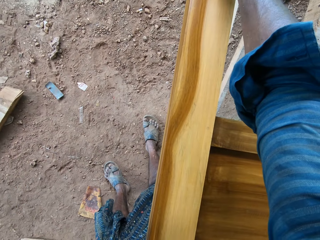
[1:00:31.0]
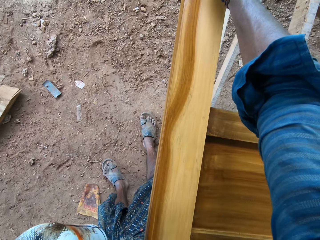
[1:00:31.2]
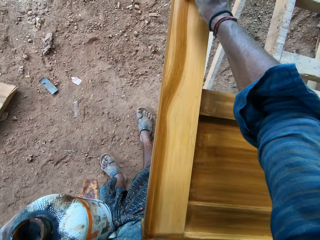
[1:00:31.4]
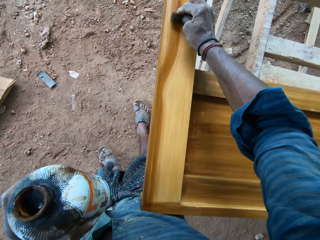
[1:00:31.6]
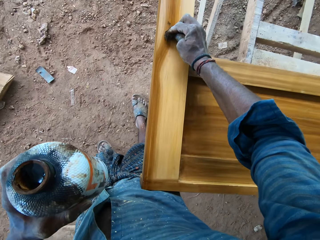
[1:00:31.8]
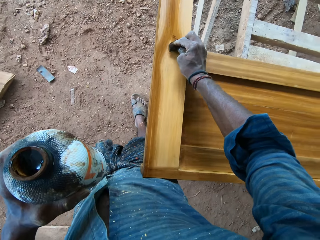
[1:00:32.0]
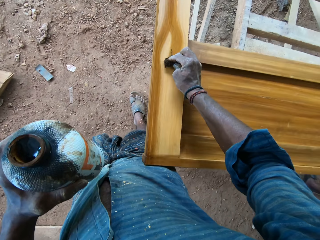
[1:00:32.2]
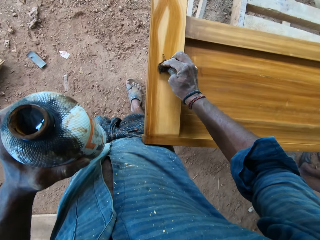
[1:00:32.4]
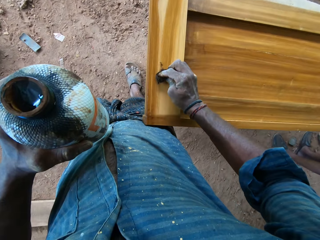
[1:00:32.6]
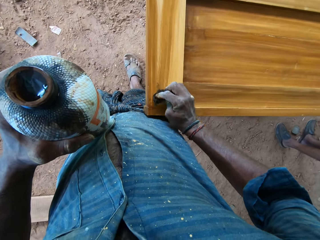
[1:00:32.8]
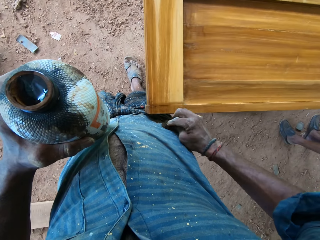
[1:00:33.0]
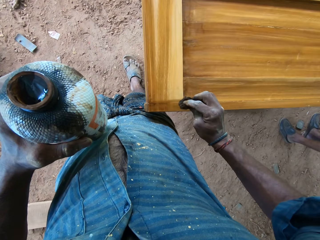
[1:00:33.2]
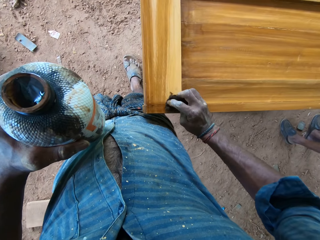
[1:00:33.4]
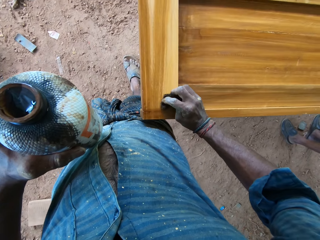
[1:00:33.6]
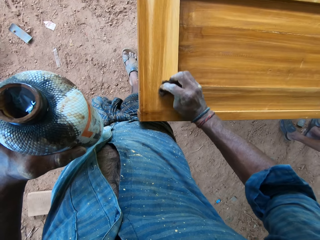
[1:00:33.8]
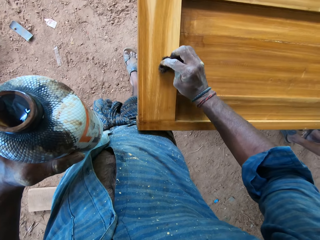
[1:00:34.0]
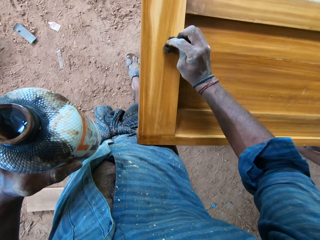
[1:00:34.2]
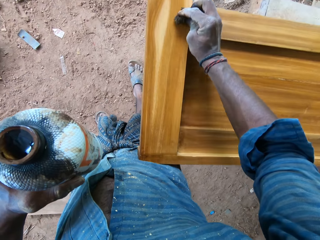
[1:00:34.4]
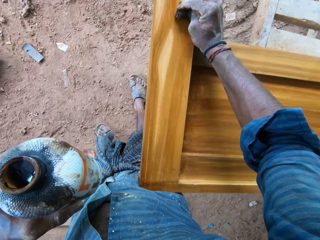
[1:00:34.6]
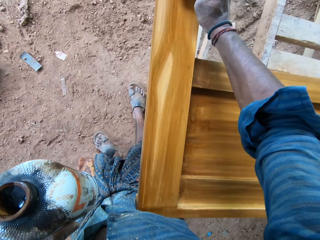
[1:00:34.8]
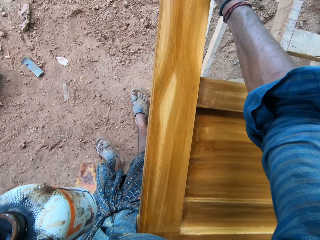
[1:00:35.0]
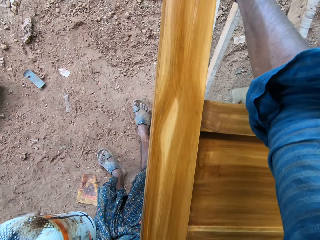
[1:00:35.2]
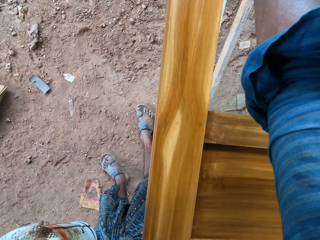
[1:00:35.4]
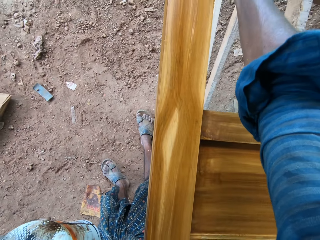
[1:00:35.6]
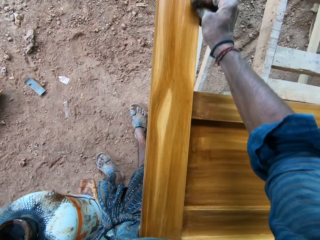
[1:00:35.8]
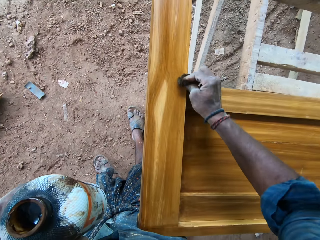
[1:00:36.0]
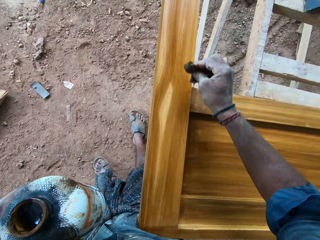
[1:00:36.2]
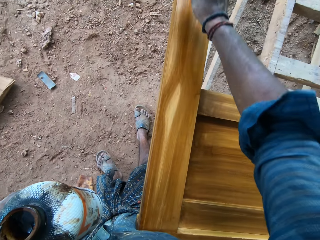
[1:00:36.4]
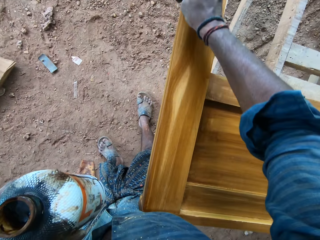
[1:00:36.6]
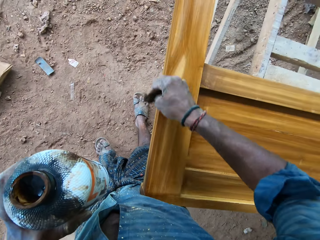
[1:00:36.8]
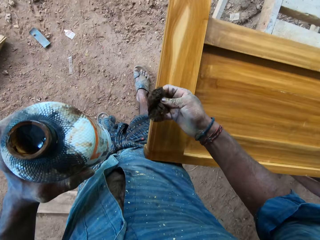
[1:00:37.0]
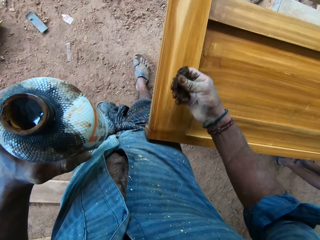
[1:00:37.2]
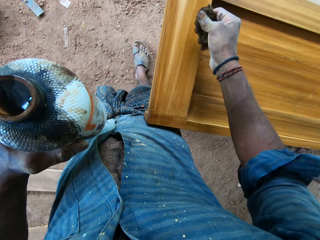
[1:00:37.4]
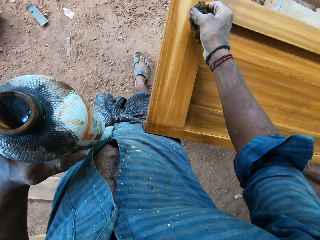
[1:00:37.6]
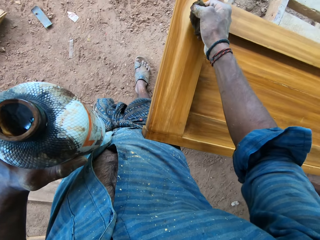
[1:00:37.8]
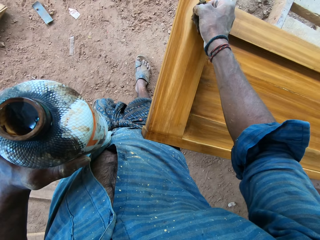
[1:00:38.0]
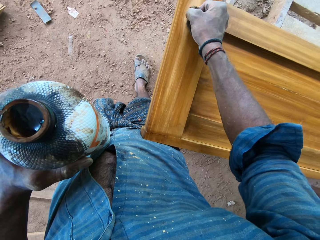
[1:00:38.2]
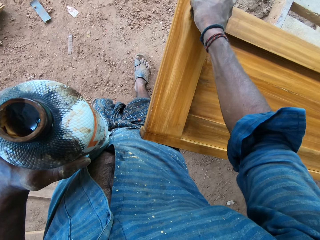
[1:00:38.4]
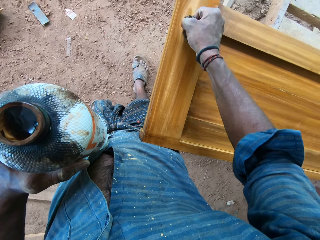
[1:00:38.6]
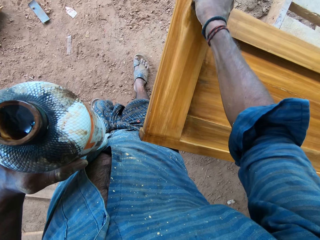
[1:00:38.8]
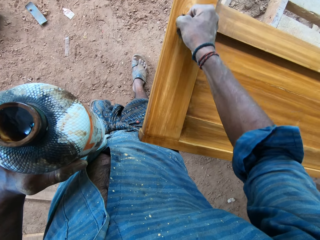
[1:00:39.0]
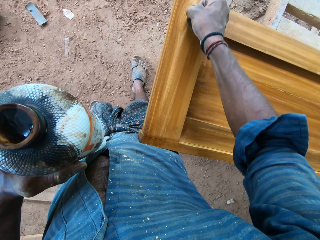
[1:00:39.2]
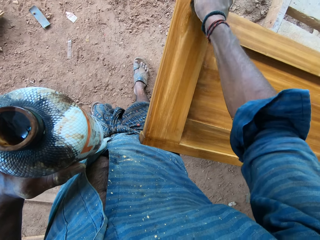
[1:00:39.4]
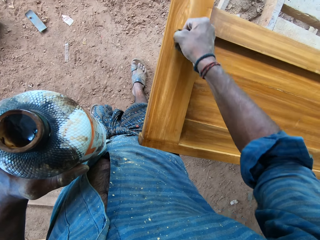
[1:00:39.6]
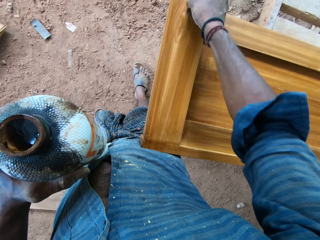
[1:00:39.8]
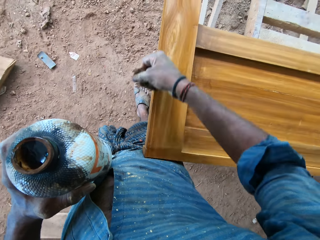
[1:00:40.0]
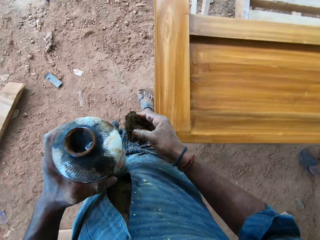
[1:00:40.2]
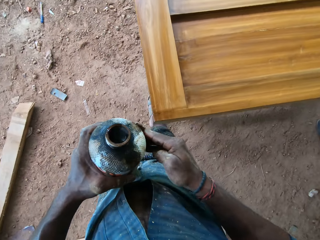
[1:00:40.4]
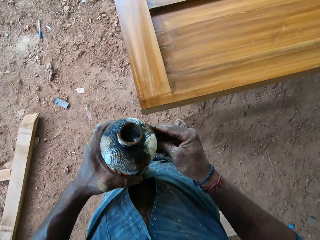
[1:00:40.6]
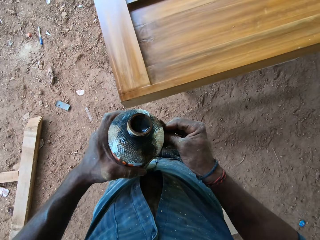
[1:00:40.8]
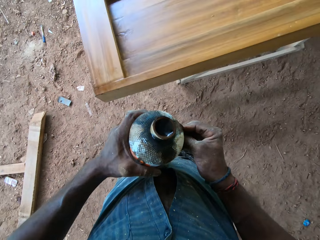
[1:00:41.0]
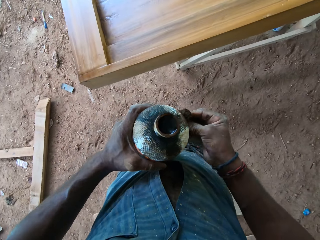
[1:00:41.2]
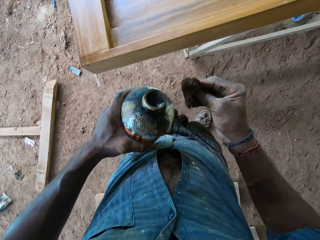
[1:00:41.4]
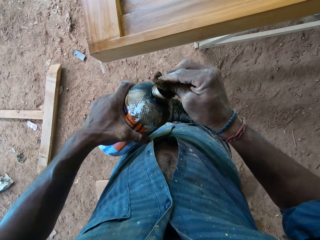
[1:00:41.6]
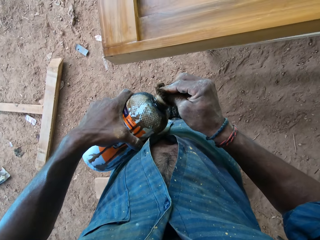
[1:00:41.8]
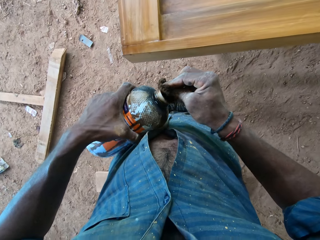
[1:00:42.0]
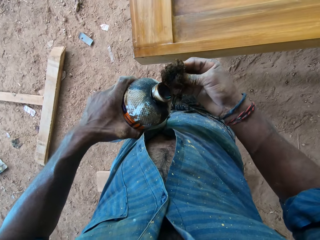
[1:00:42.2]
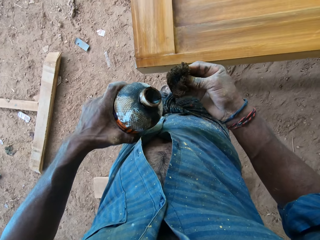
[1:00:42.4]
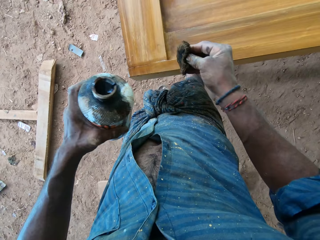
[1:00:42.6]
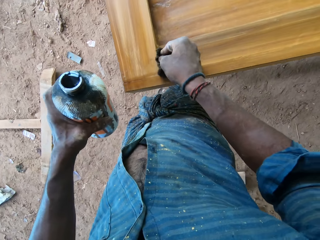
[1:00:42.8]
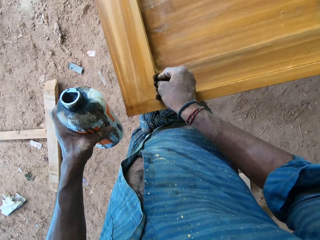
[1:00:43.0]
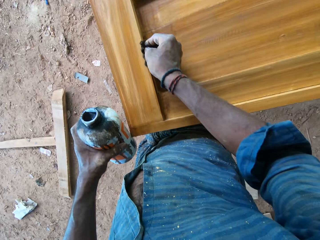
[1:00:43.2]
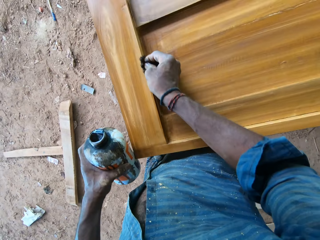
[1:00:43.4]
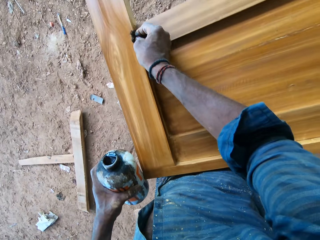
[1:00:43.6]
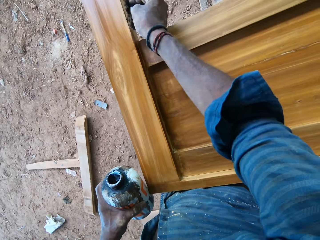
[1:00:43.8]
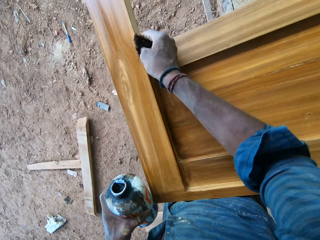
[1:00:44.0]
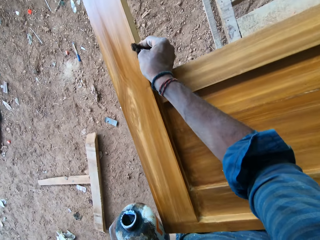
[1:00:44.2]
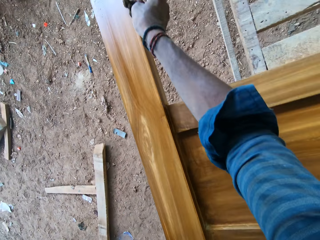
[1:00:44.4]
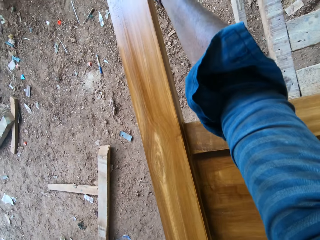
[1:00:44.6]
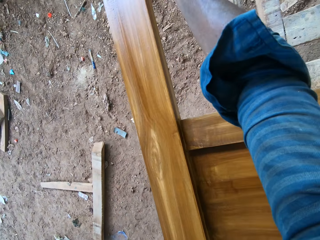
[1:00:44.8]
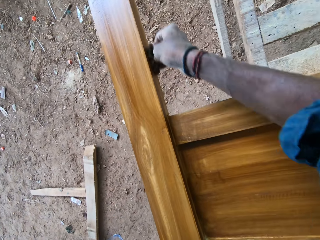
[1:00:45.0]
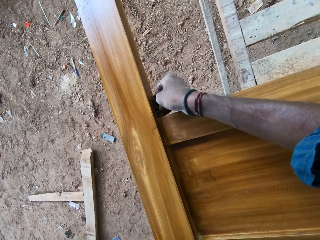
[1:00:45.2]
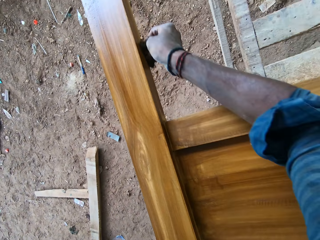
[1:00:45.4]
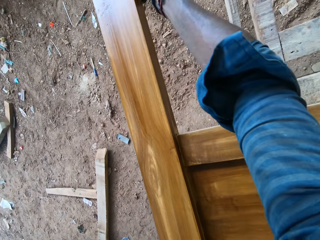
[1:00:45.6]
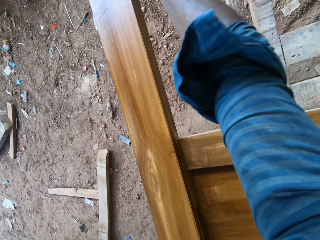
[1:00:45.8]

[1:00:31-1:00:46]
The camera wearer touches the bottle of wood polish in his left hand with the cotton wool in his right hand. He pours wood polish from the bottle of wood polish in his left hand on the cotton wool in his right hand. He polishes a bedframe on a workbench with the wood polish in his right hand.

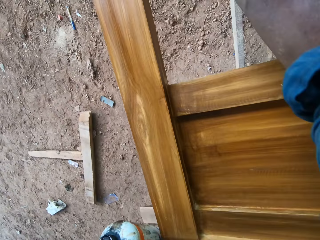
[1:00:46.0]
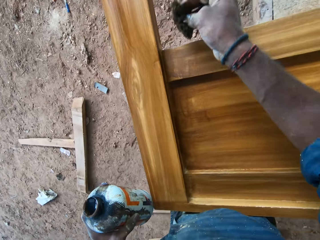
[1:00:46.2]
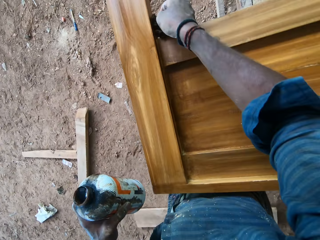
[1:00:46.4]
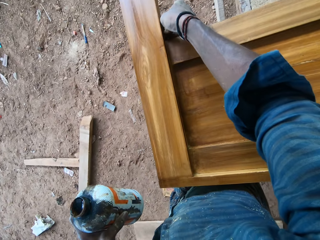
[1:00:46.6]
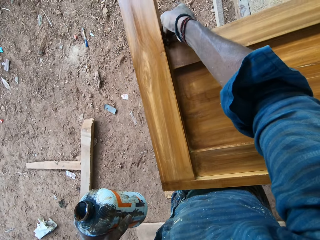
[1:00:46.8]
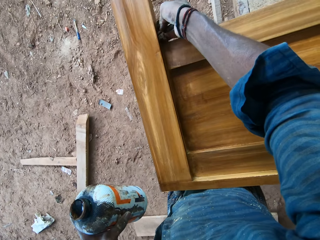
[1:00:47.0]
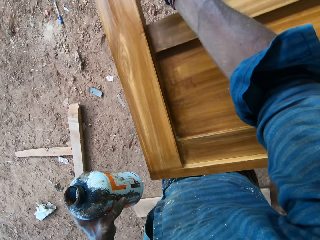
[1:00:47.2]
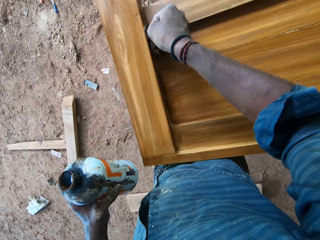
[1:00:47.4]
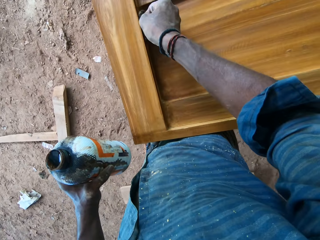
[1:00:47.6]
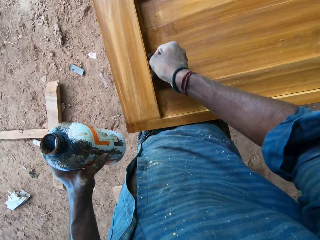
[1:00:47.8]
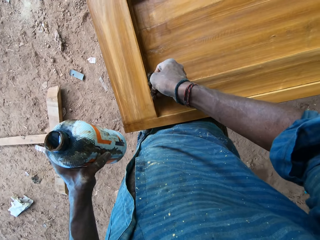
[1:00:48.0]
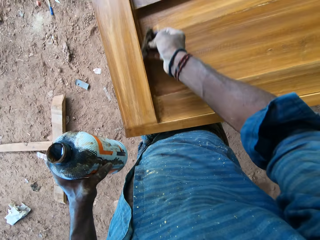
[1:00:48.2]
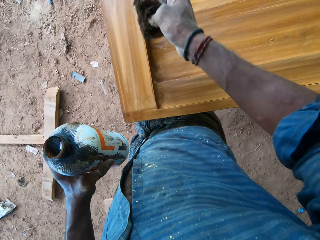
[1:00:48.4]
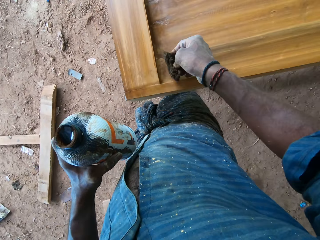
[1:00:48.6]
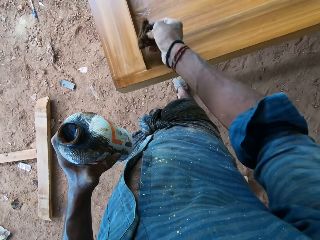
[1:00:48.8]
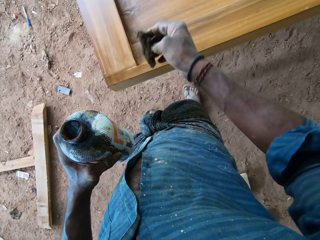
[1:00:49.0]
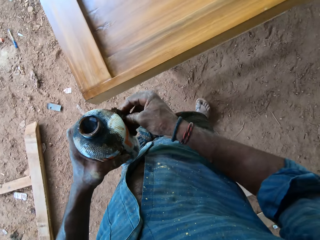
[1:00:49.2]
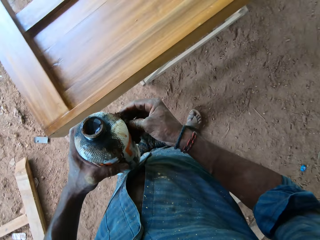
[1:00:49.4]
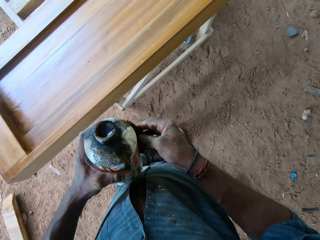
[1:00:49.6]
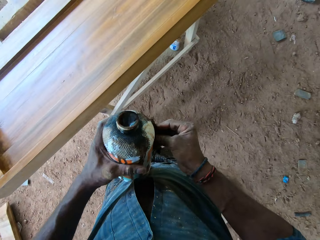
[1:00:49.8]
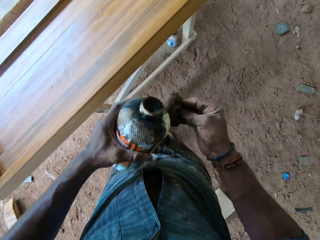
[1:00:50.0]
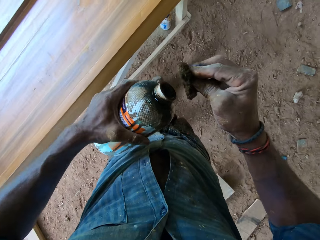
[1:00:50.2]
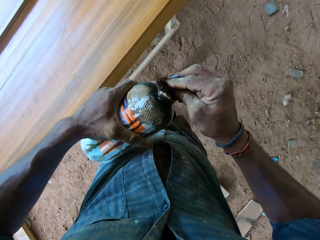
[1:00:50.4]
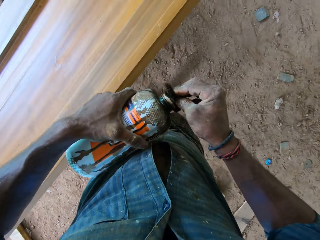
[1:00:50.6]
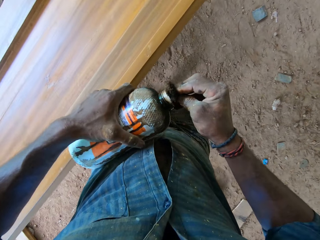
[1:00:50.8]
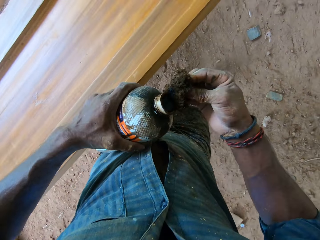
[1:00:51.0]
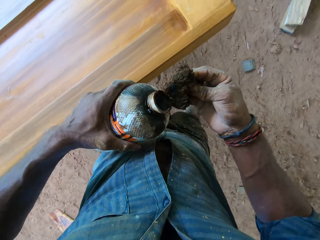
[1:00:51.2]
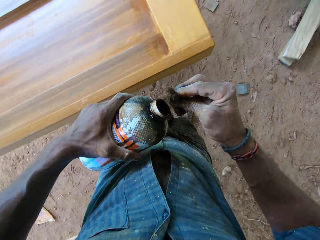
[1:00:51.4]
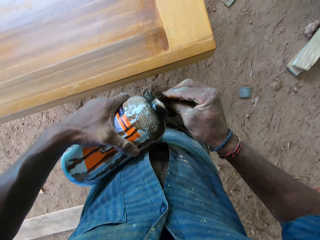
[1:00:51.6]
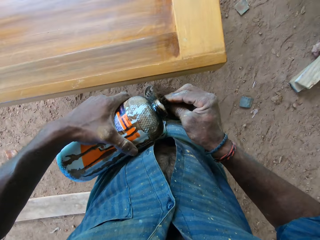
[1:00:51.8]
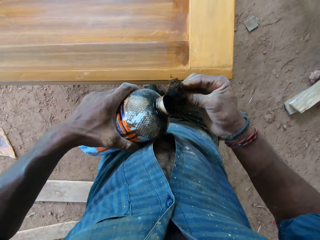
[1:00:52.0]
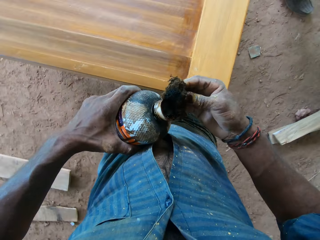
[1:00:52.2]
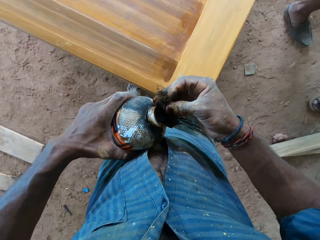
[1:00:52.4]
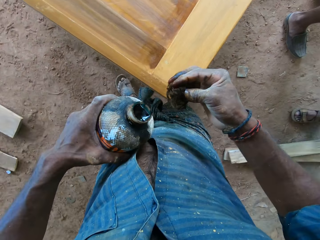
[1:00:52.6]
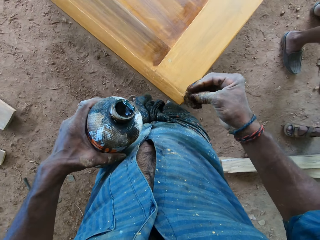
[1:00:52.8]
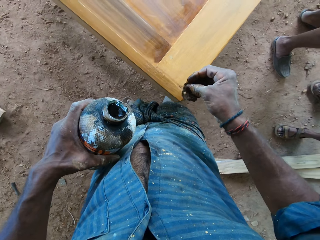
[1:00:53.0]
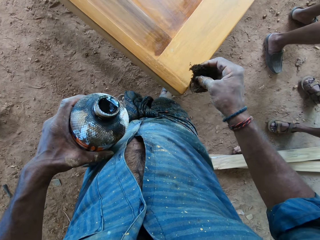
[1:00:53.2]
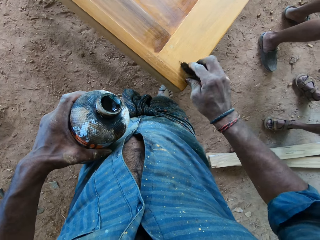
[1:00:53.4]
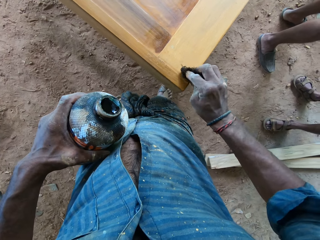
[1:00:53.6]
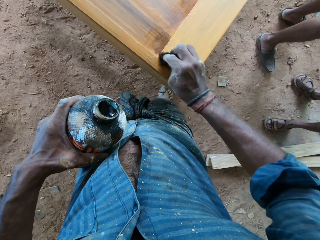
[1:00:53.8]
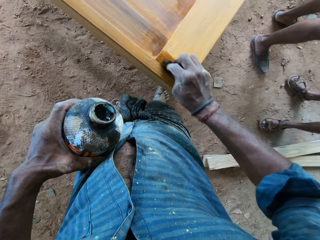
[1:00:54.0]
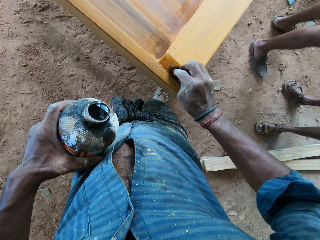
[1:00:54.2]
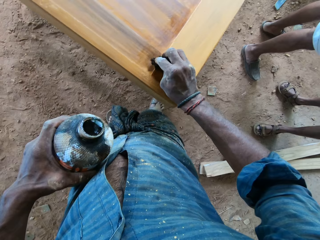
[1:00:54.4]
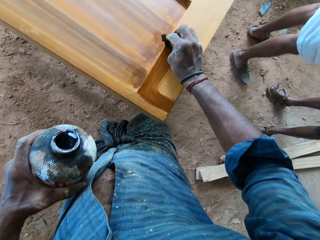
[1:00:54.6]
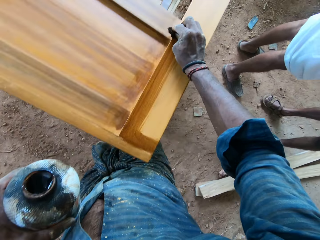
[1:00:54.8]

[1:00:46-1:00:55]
The camera wearer touches the bottle of wood polish in his left hand with the cotton wool in his right hand. He walks. He pours wood polish from the bottle of wood polish in his left hand on the cotton wool in his right hand. The man and another man stand behind the camera wearer. The camera wearer polishes a bedframe on a workbench with the wood polish in his right hand.
